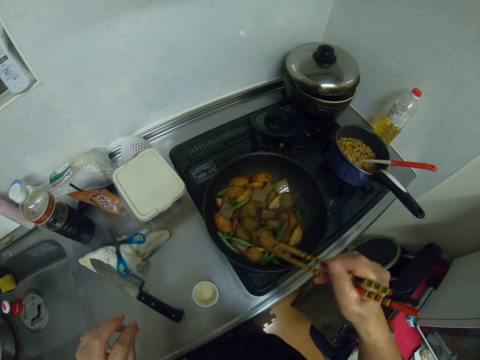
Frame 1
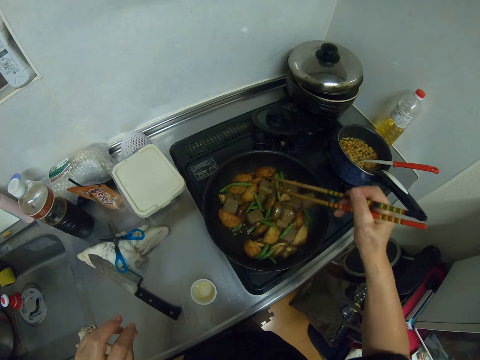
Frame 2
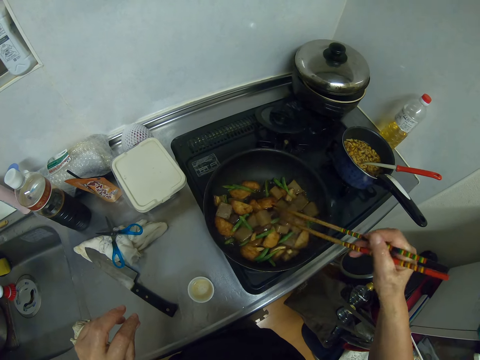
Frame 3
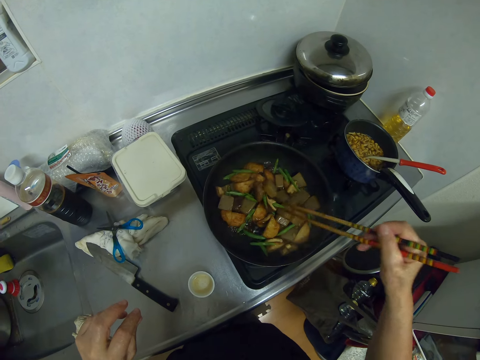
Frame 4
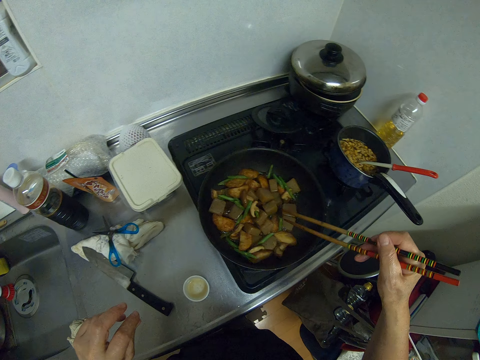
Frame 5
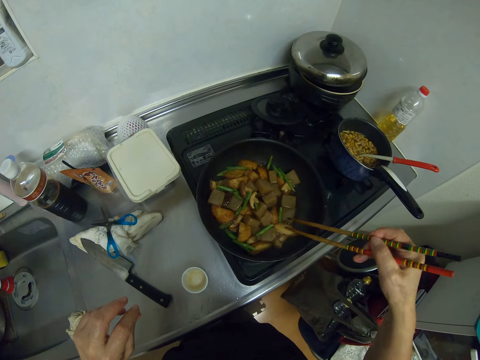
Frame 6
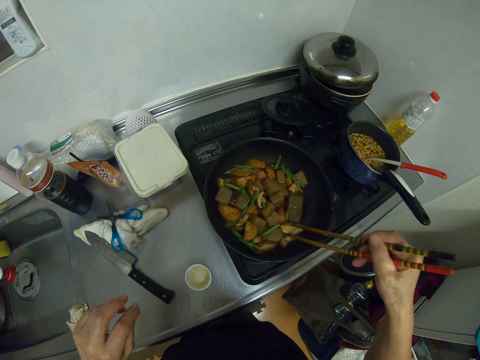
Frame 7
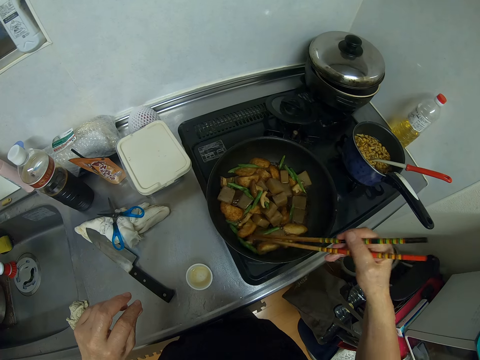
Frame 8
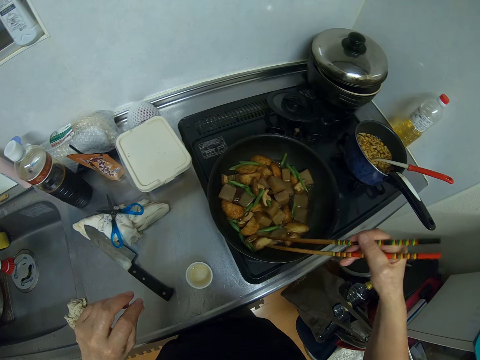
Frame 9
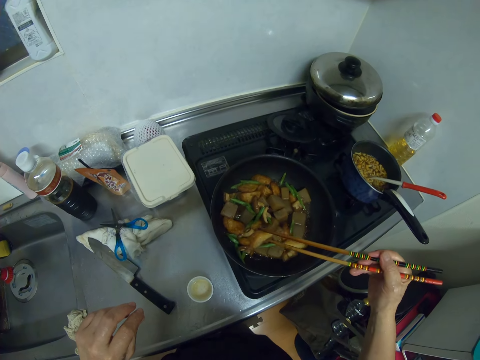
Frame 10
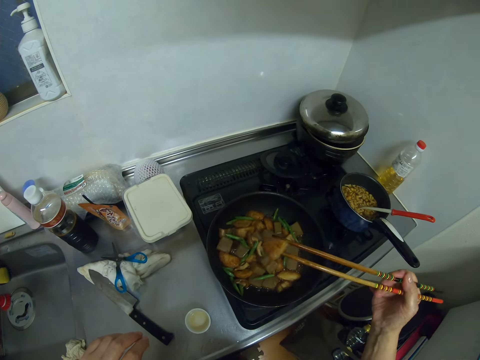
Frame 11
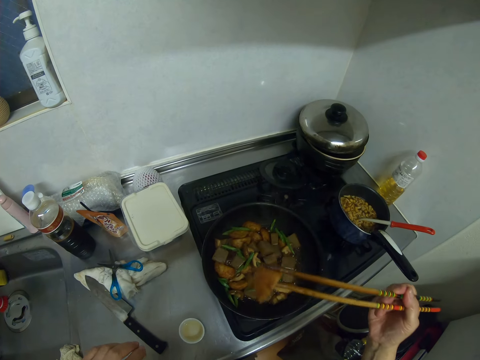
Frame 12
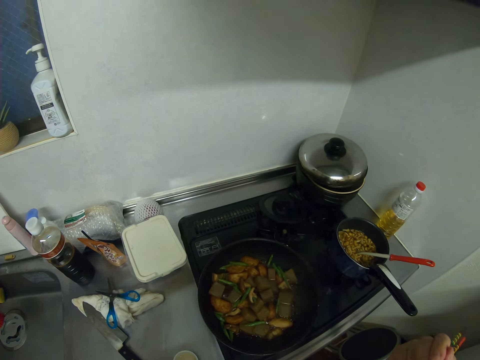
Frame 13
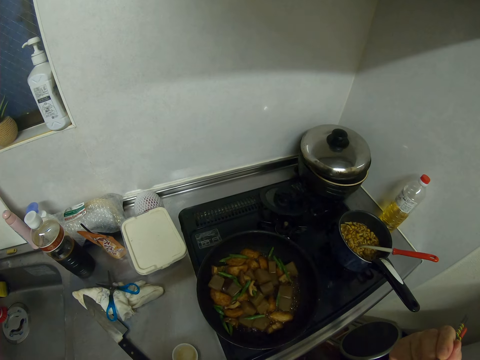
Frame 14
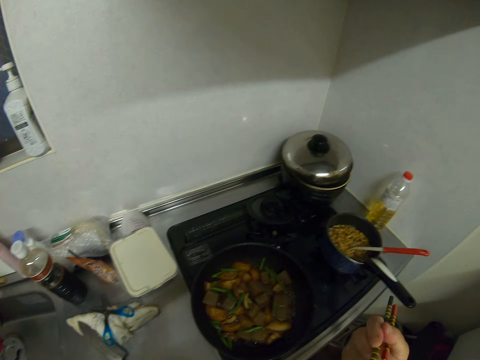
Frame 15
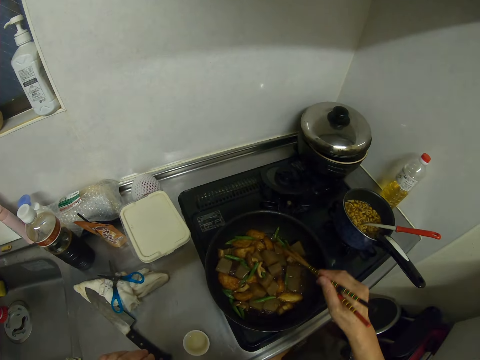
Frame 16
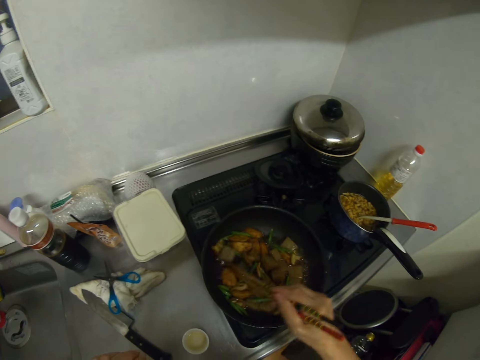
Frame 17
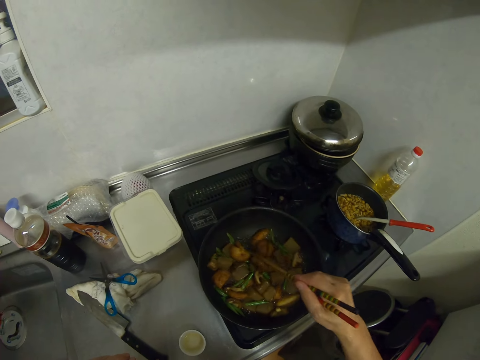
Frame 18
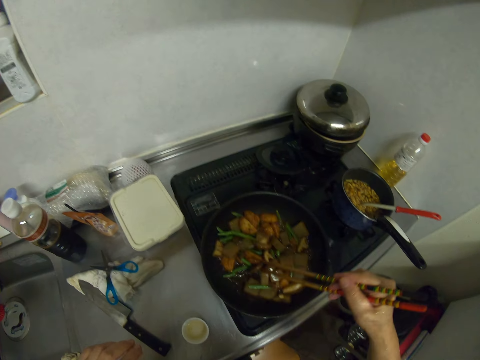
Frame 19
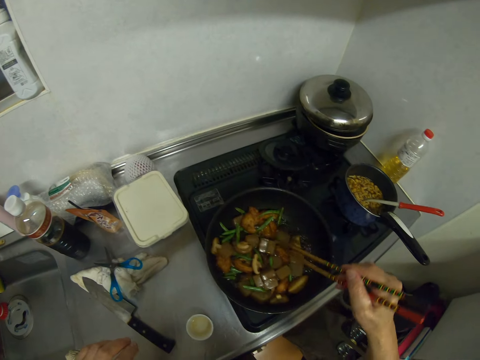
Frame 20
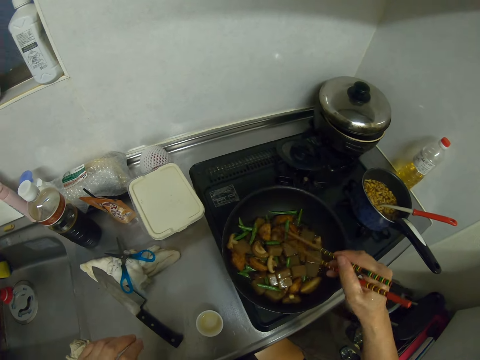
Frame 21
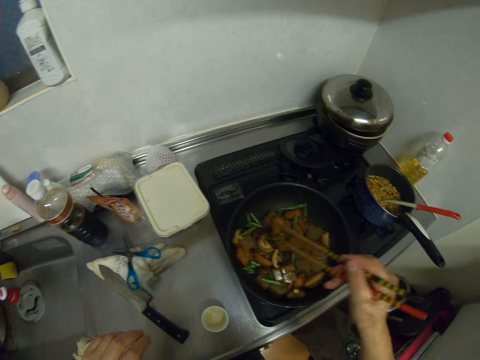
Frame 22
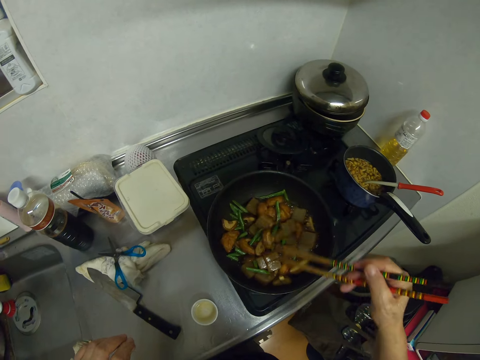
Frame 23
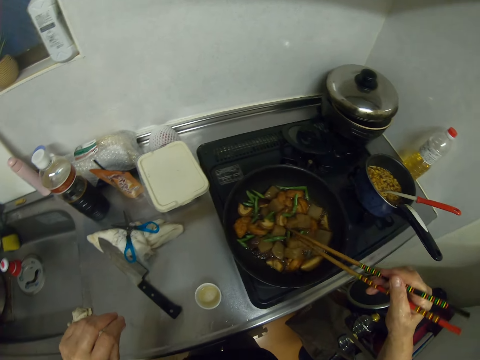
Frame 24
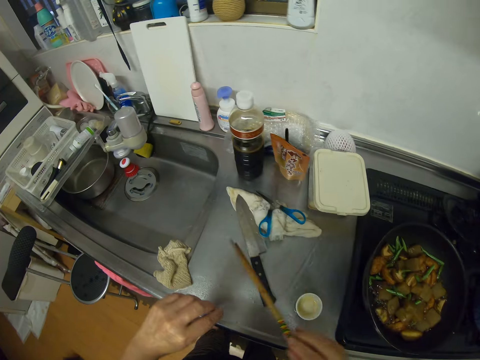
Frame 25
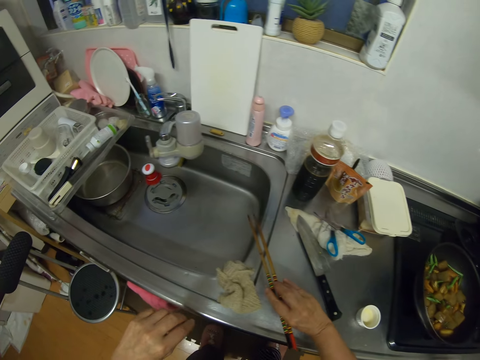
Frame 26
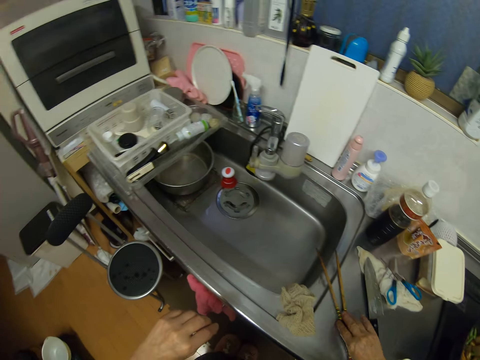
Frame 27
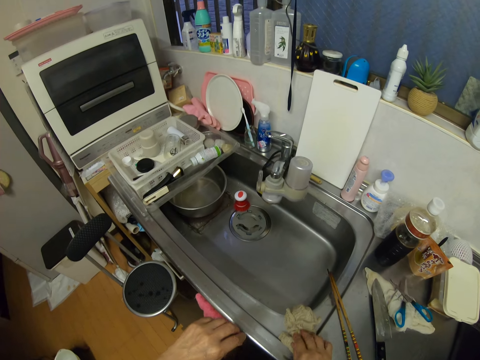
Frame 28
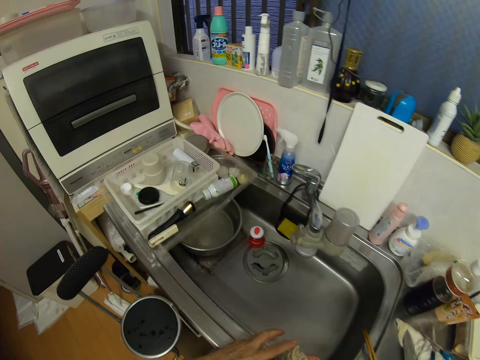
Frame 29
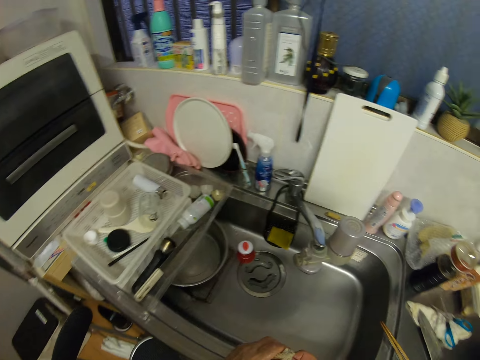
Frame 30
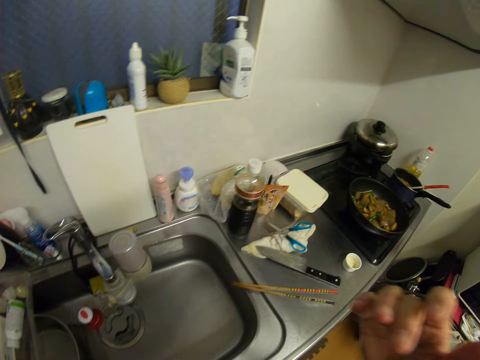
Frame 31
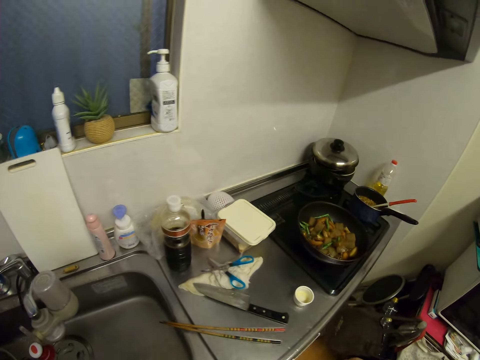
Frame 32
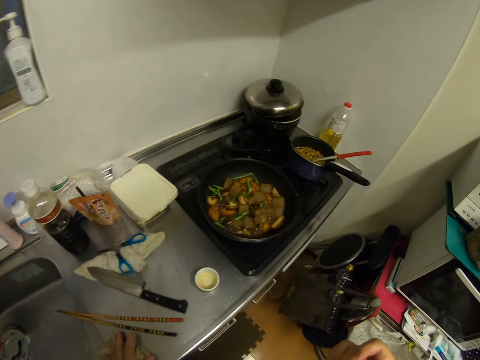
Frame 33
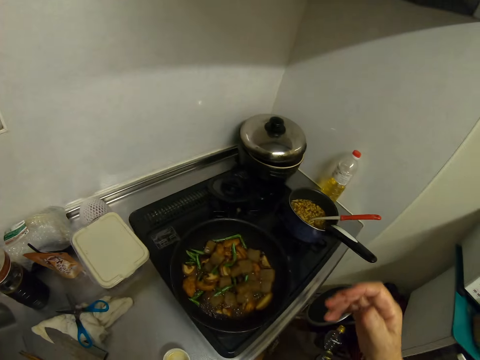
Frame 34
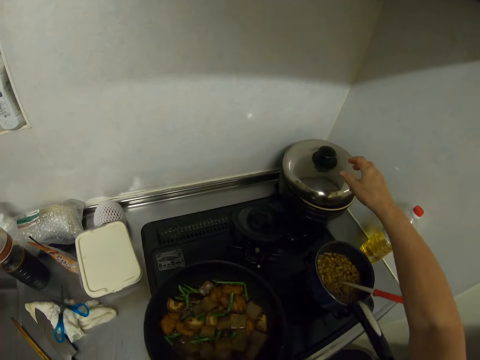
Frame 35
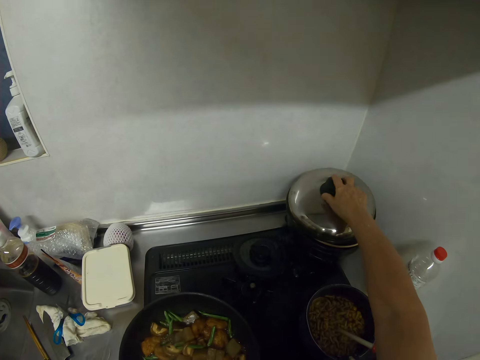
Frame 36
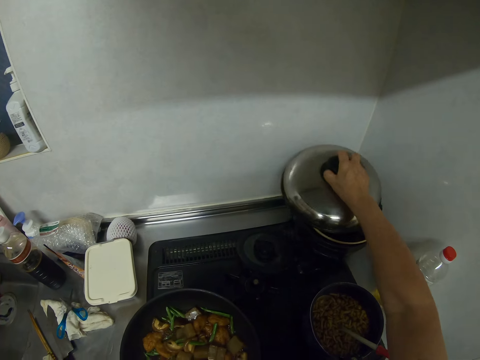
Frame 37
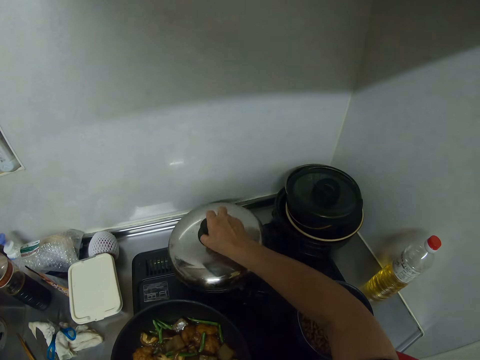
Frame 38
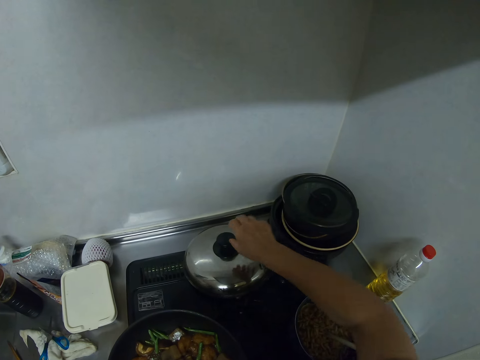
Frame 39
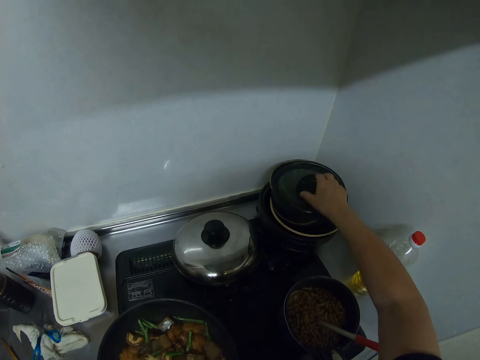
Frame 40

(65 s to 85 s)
The camera wearer takes meat from the fry pan with the chopsticks. They eat the meat. They stir the meat in the fry pan with the chopsticks. They drop the chopsticks on the kitchen cabinet. They hold the kitchen sink. They open the cover of a pot on the electric cooker. They drop the pot cover on the electric cooker.

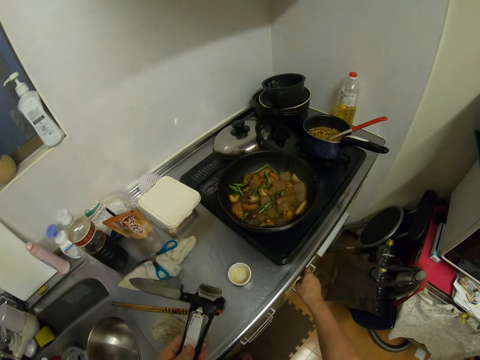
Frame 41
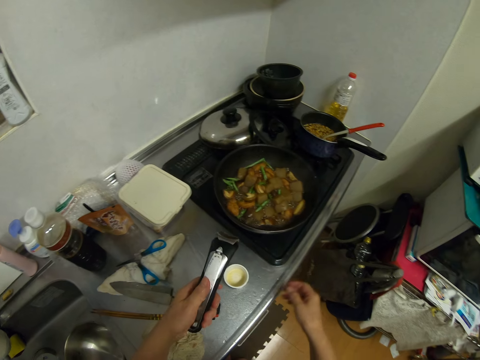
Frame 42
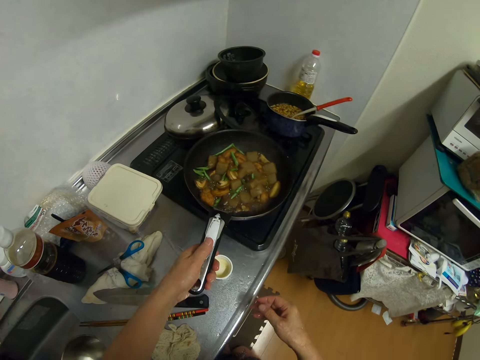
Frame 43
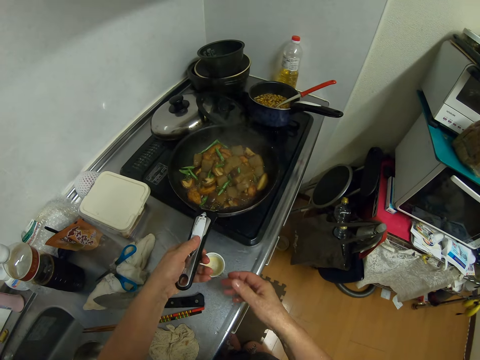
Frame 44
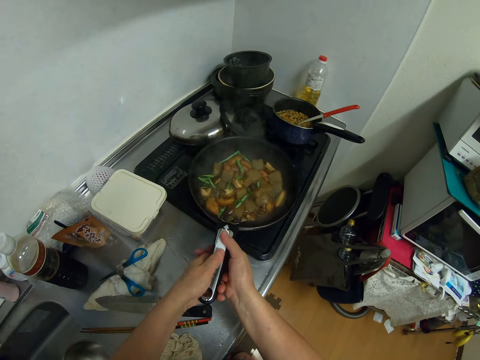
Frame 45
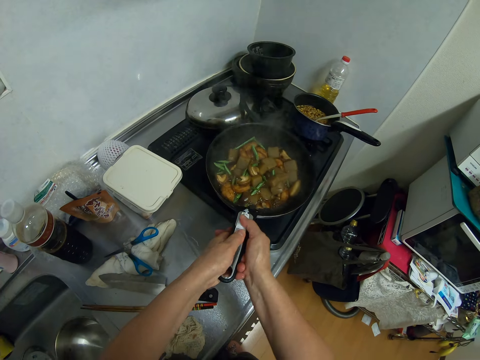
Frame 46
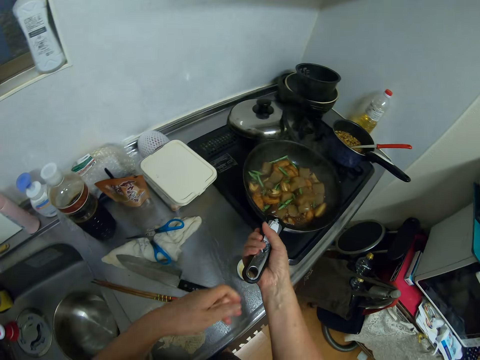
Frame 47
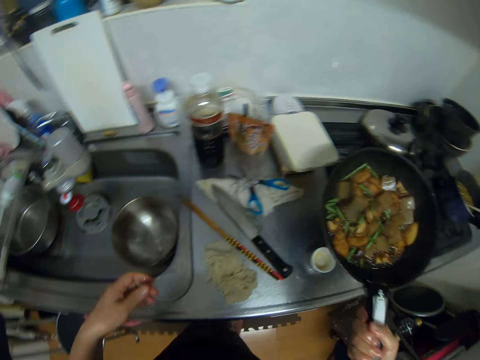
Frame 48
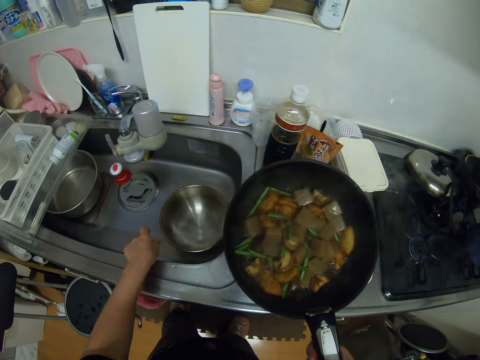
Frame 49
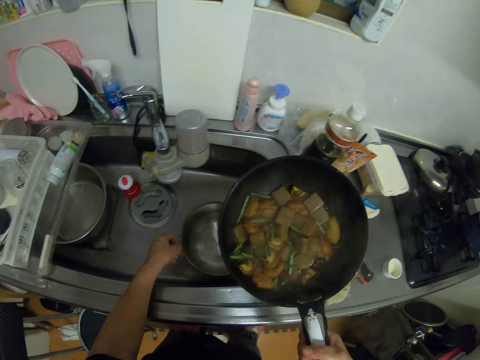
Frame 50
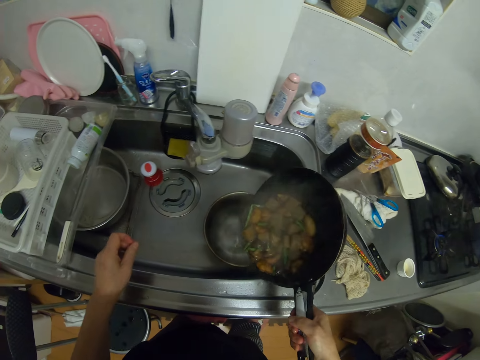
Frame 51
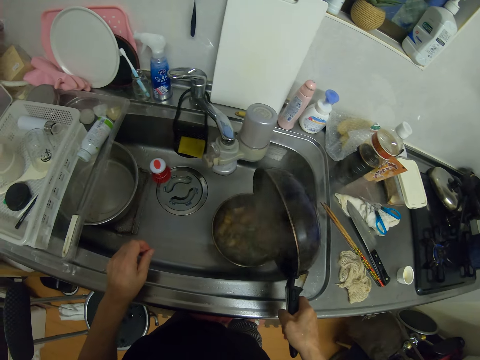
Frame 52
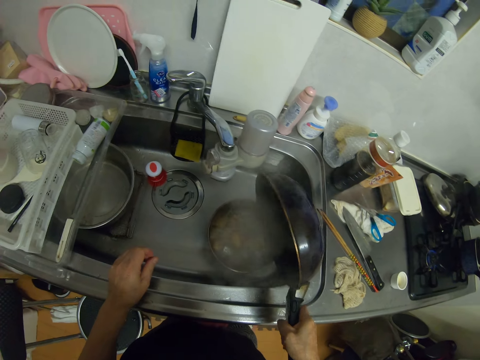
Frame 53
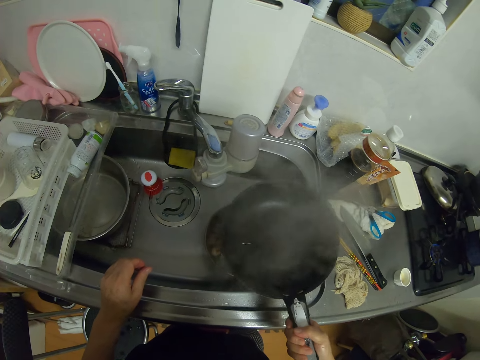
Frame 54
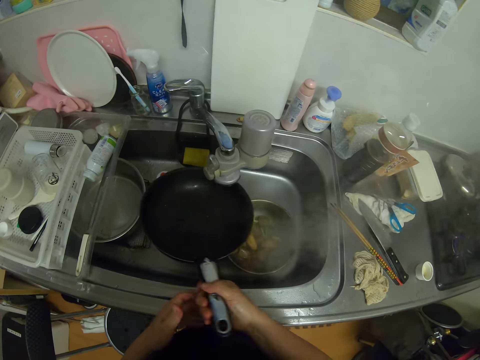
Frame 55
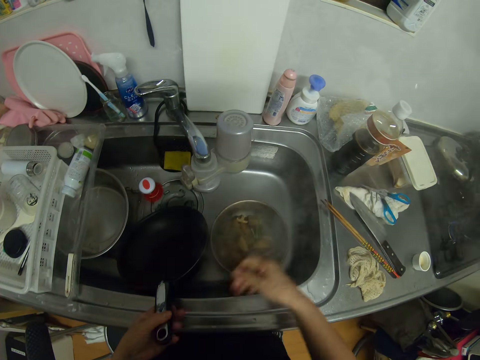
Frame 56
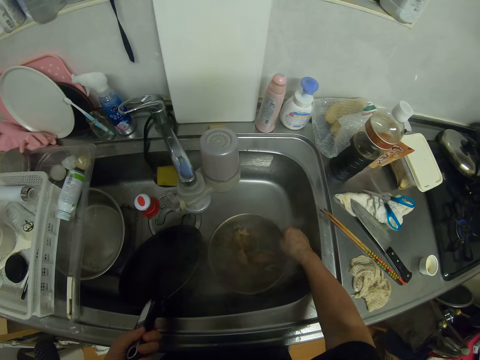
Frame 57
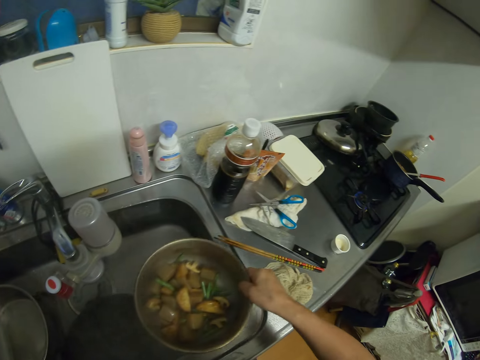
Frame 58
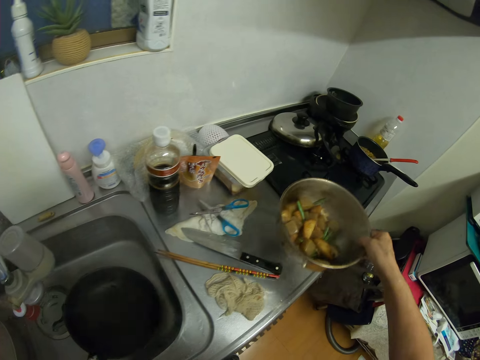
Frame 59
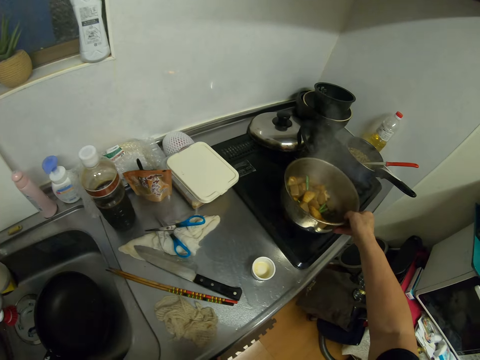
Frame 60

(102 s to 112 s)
The camera wearer turns off the electric cooker. They attach the fry pan handle to the fry pan on the electric cooker. They carry the fry pan from the electric cooker. They pour the meat in the fry pan in the pot in the sink. They drop the fry pan in the sink. They carry the pot from the sink. They drop the pot on the electric cooker.
